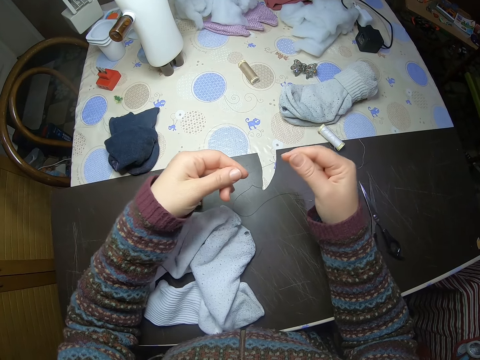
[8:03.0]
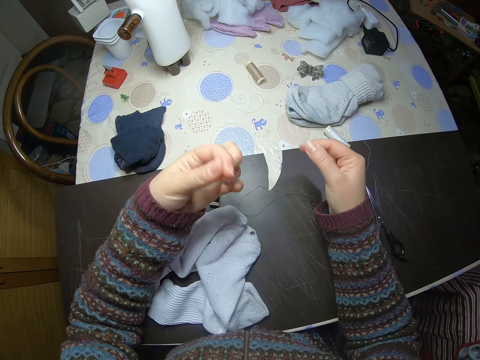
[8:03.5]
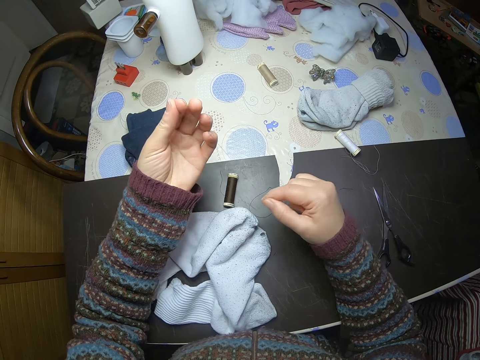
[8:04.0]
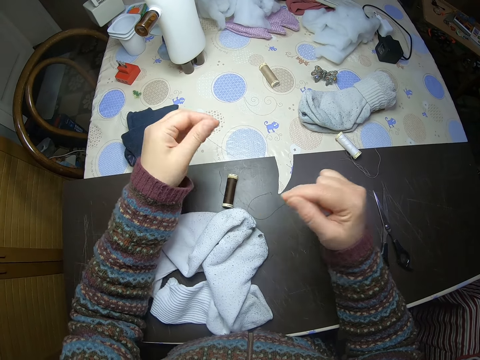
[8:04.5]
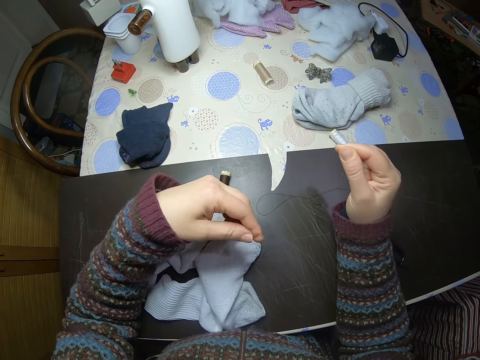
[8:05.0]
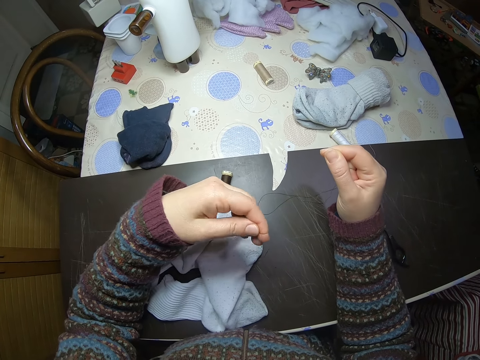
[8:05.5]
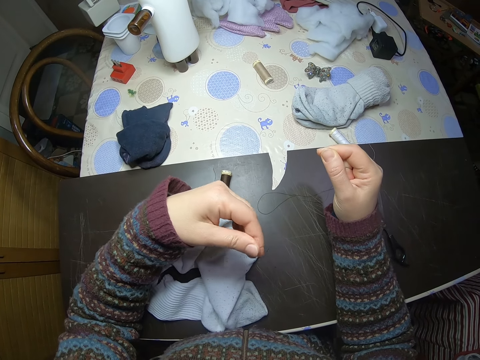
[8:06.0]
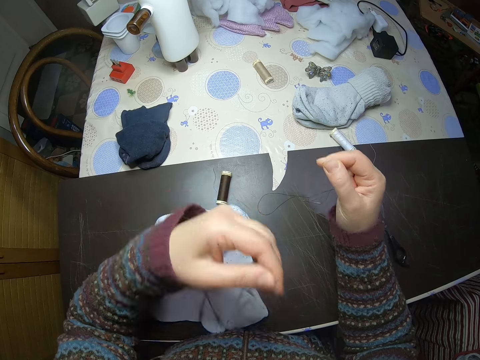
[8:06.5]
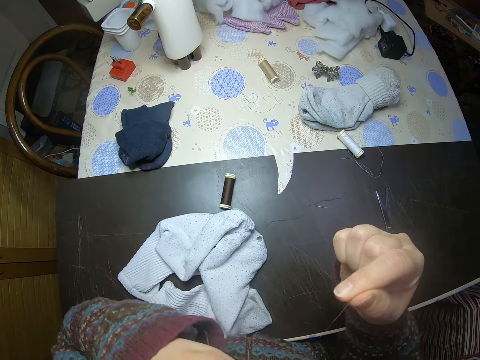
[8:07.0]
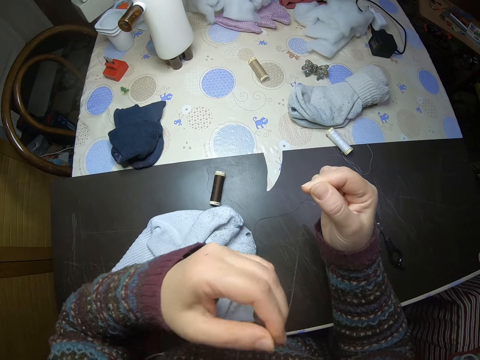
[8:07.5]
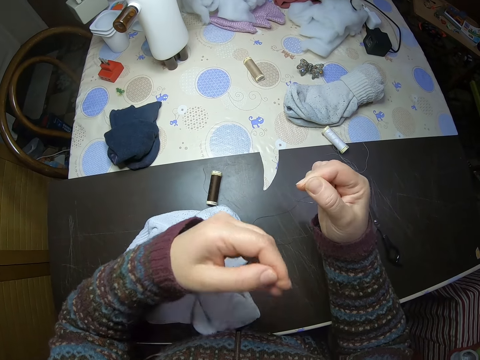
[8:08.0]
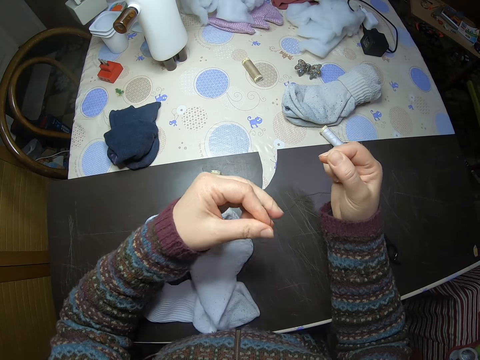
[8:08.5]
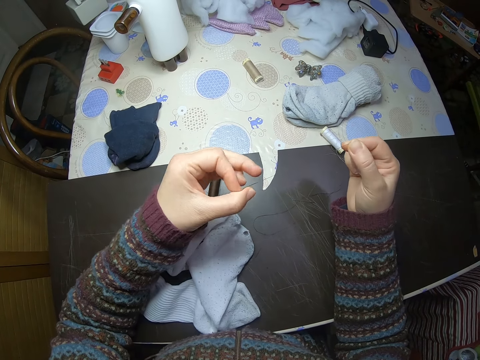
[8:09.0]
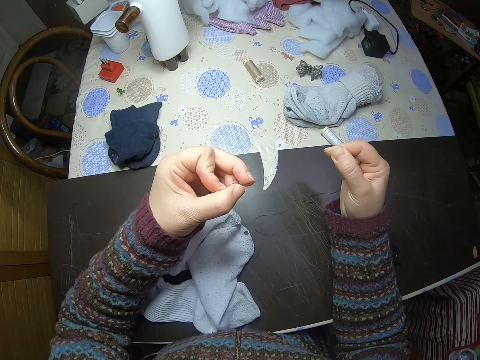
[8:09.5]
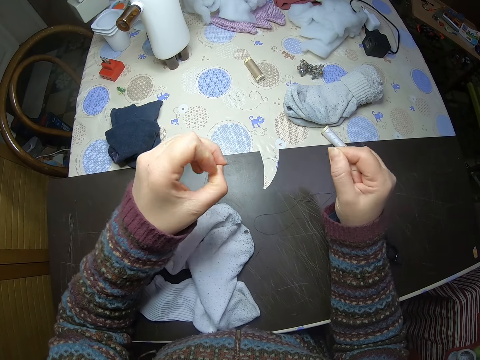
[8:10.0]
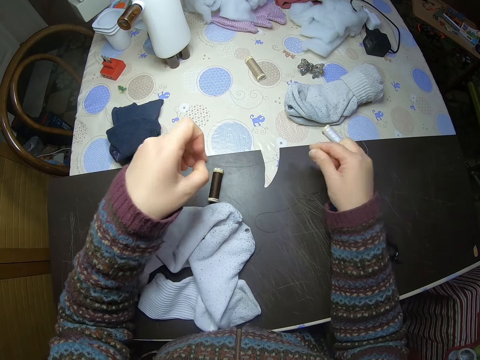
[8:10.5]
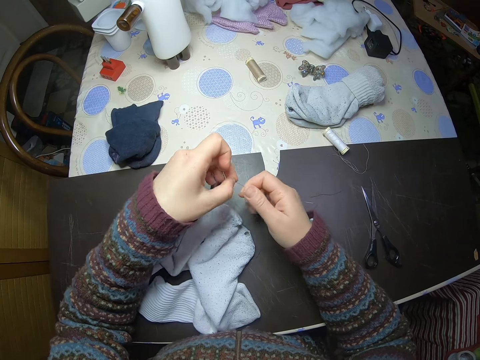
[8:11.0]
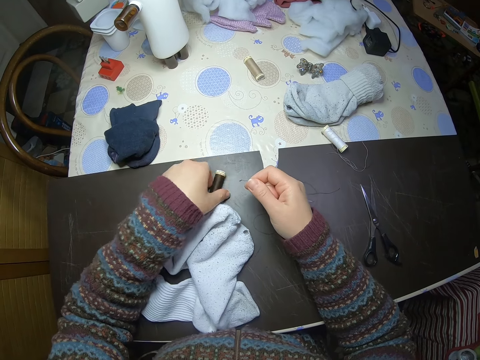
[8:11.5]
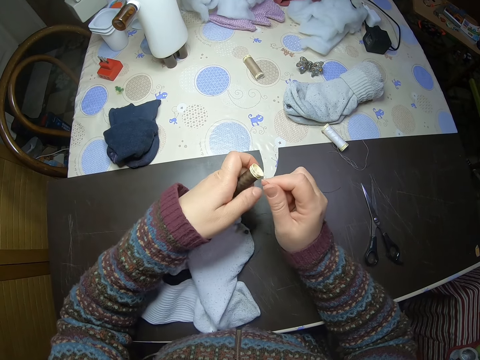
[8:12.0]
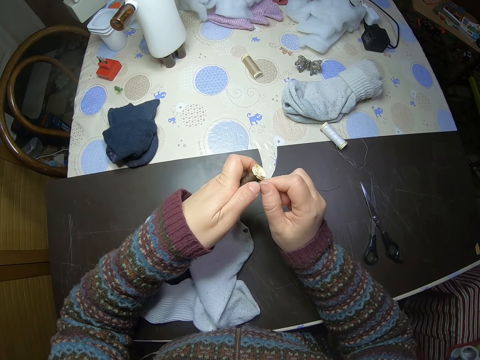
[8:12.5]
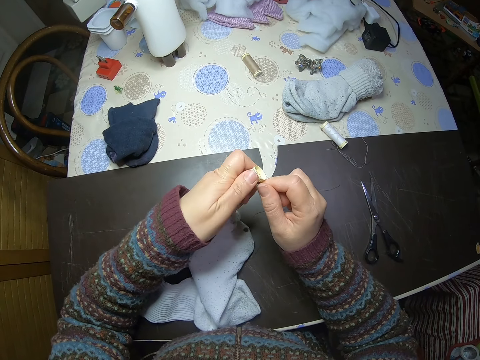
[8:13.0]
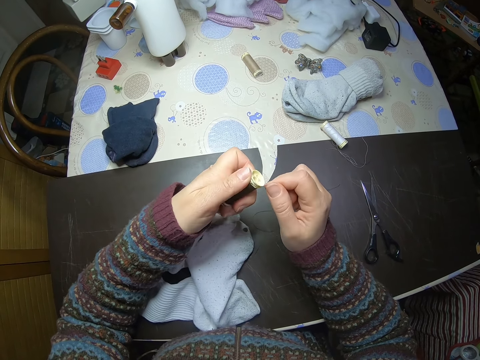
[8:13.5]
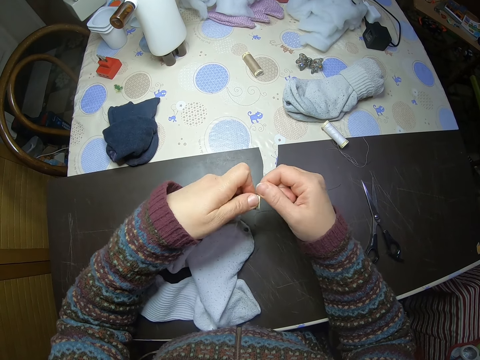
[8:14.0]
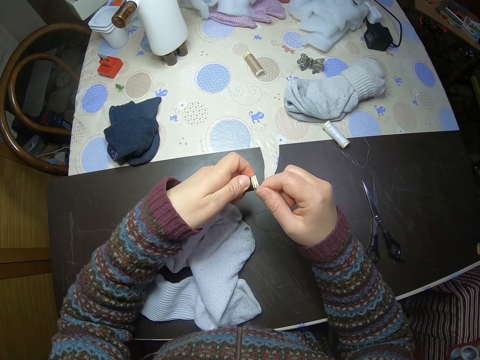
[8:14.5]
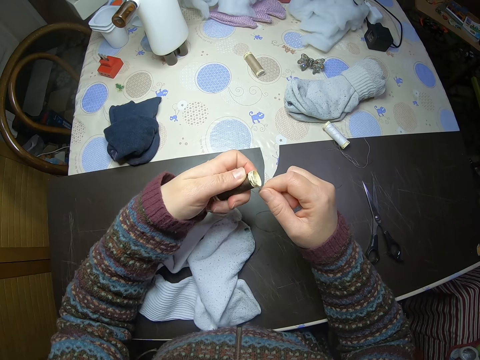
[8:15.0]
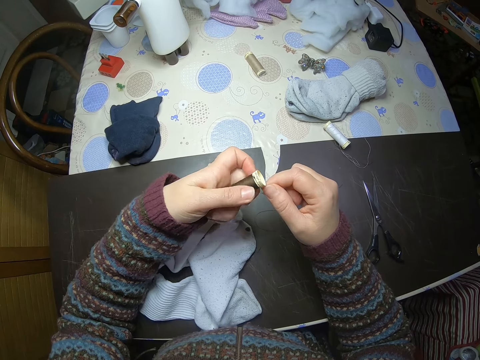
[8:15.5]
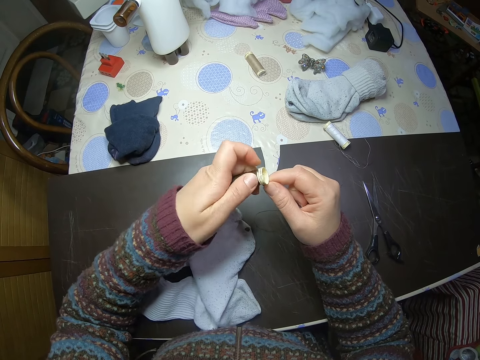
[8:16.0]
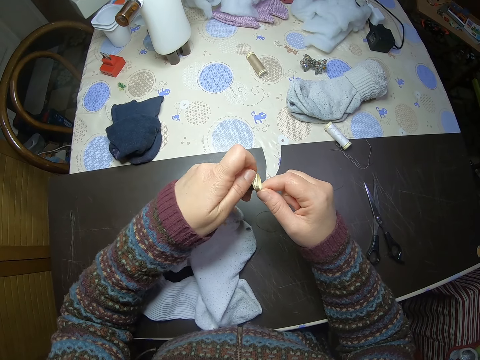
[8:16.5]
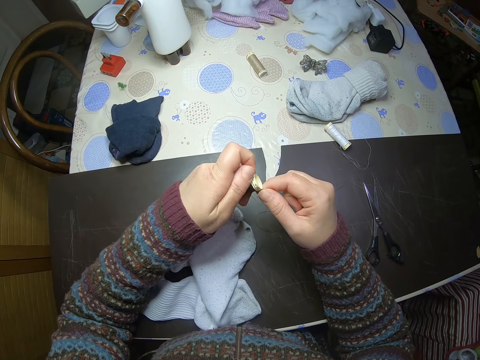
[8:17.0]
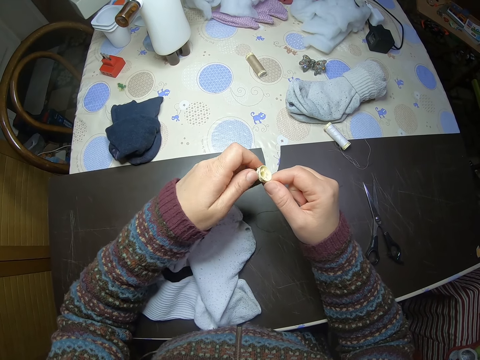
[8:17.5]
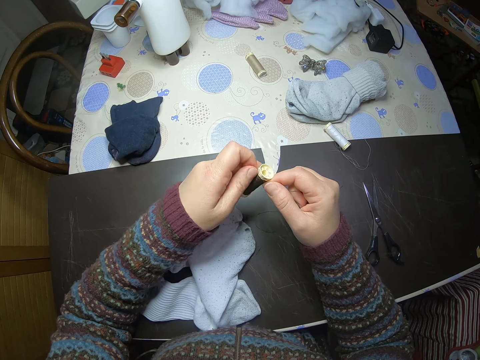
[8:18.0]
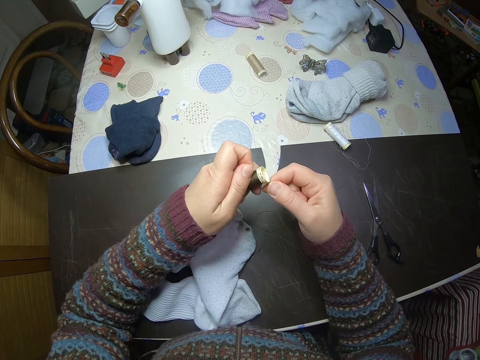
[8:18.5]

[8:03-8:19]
The camera wearer stretches the thread. He ties a knot on the thread. He puts the thread in his mouth. He stretches the thread. He picks up the spool of thread from the table. He rolls the thread around the spool of thread.

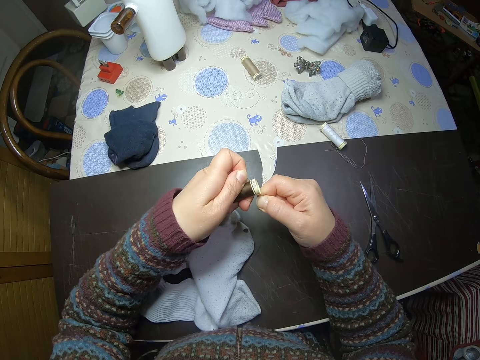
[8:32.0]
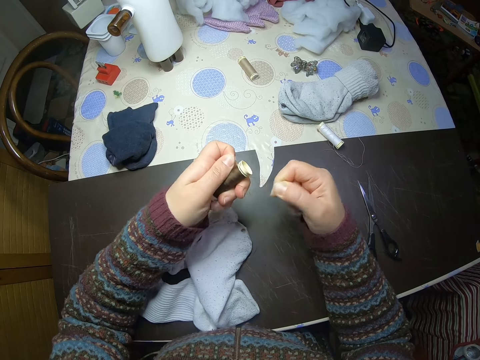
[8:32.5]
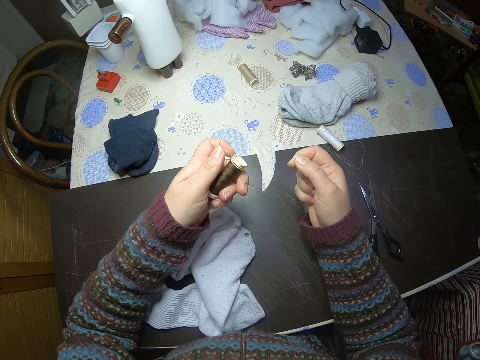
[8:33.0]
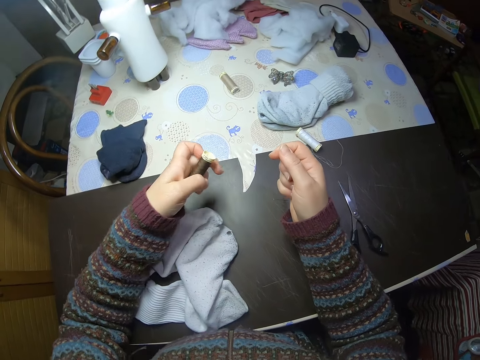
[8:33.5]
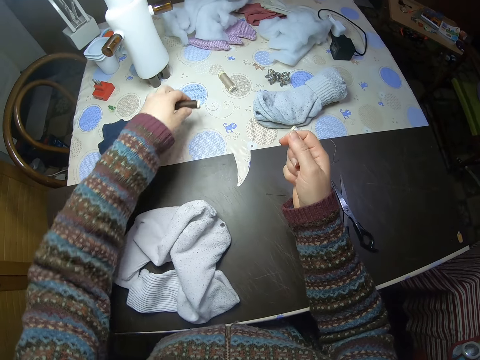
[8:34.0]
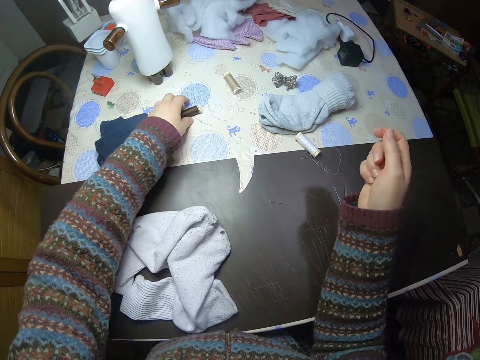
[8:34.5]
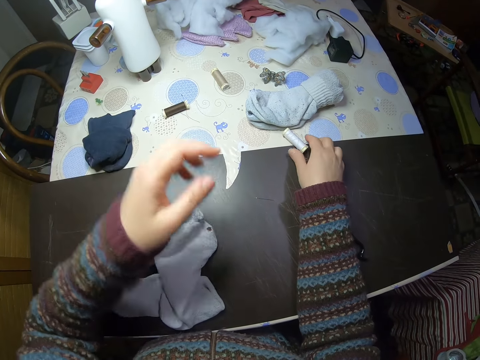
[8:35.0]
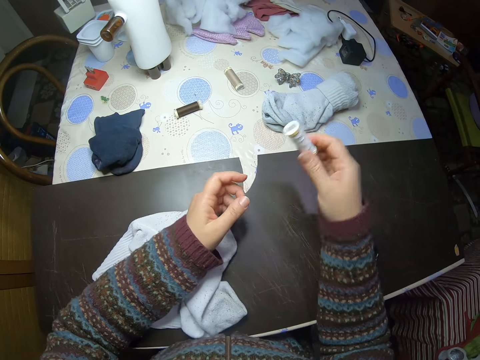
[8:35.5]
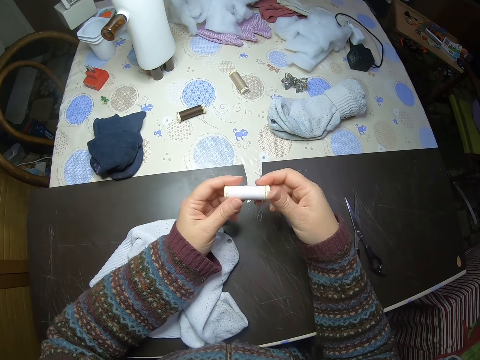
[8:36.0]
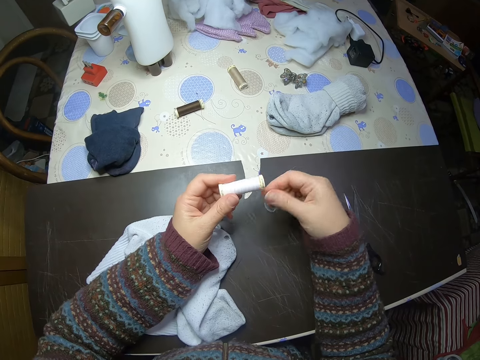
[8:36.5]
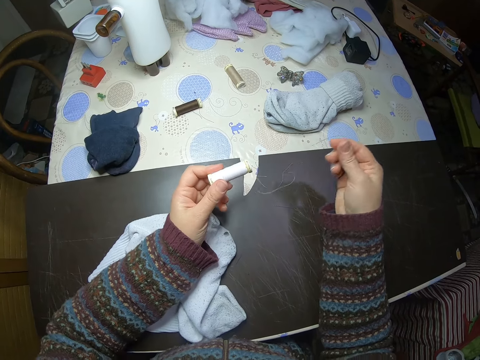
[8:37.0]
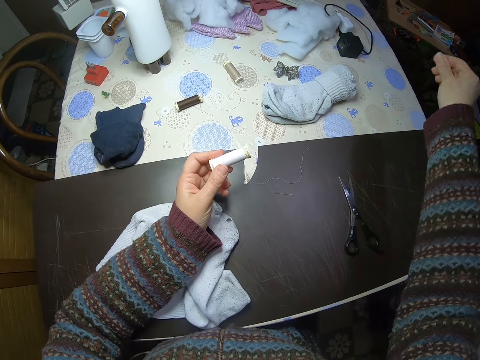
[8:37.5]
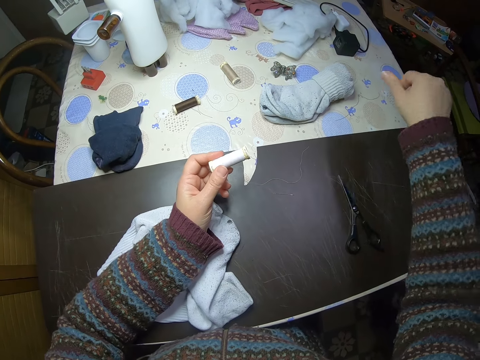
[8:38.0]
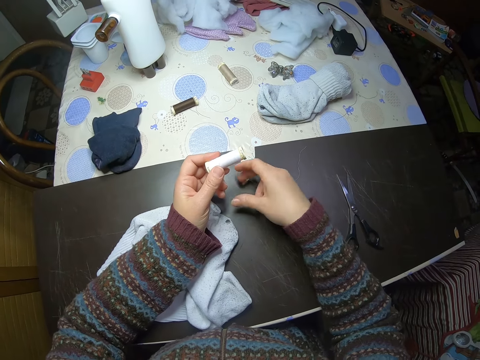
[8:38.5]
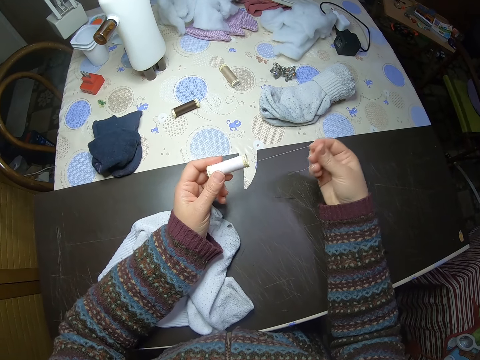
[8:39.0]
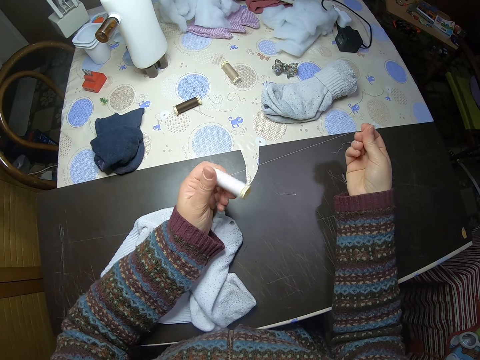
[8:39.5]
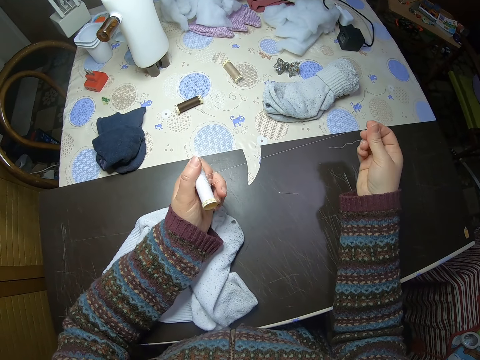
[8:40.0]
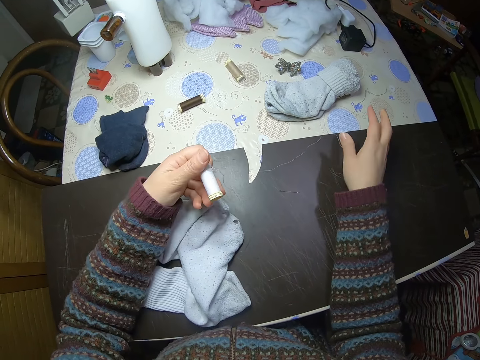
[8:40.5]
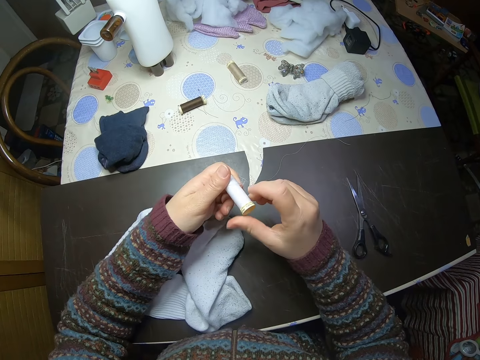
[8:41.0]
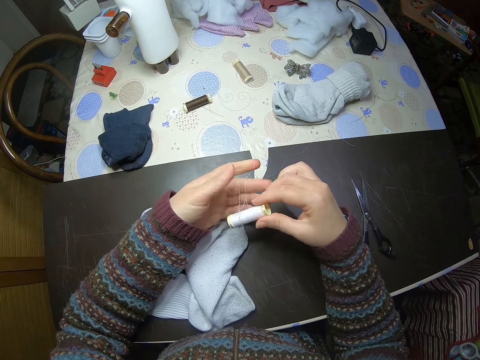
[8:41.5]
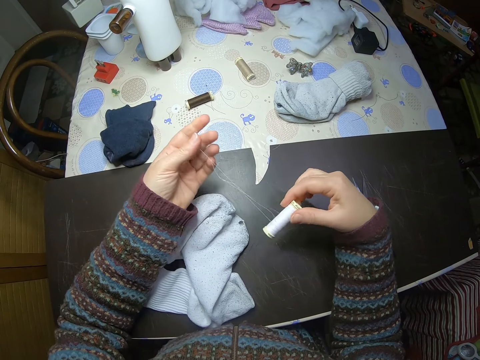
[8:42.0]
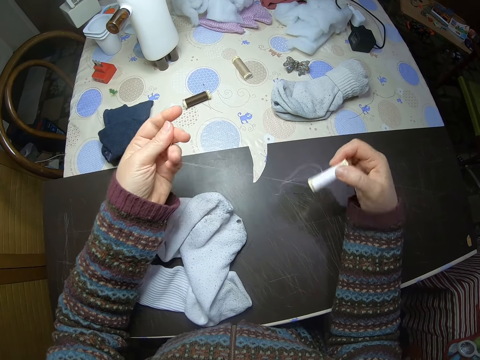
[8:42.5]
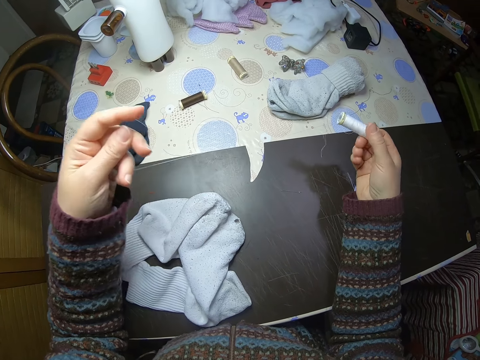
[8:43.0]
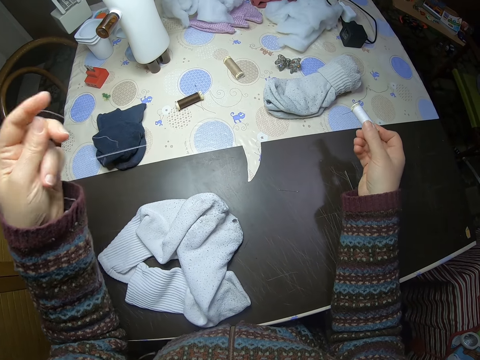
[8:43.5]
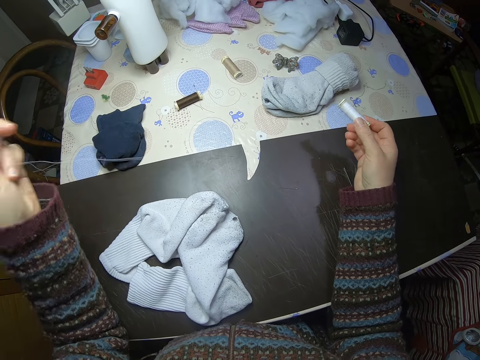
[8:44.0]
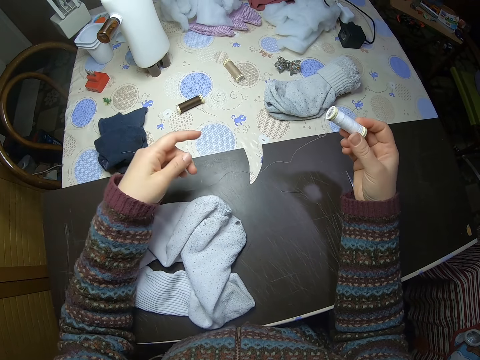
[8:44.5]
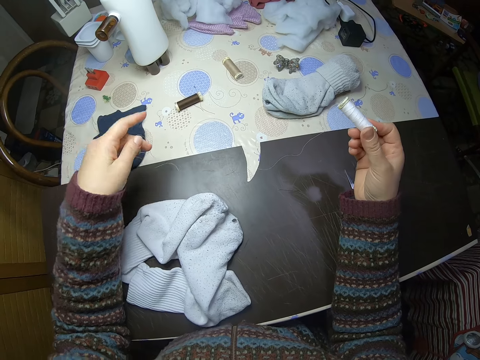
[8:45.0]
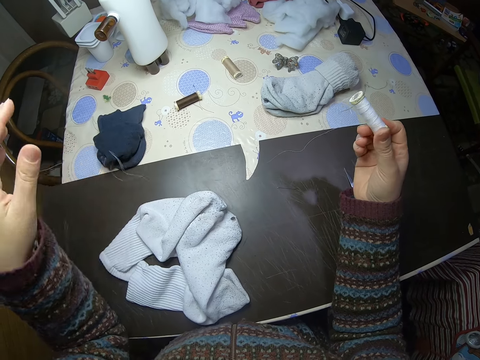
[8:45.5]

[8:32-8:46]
The camera wearer drops the spool of thread on the table. They pick up another spool of thread from the table. They pull thread from the spool of thread. They drop the thread on the table. They pull thread from the spool of thread.
